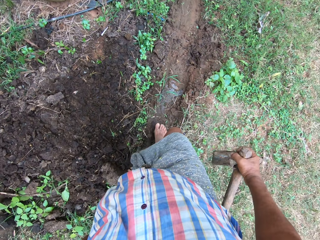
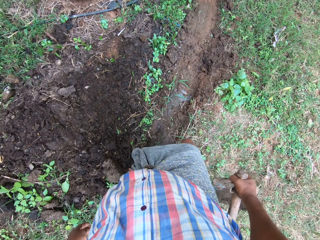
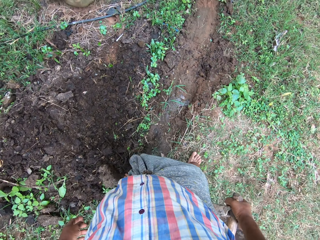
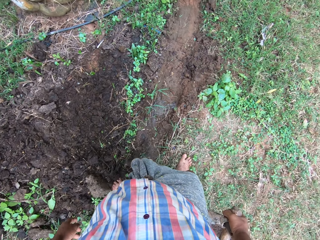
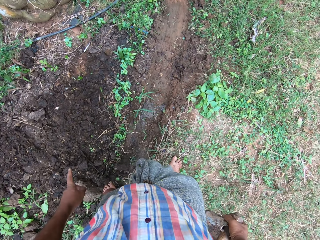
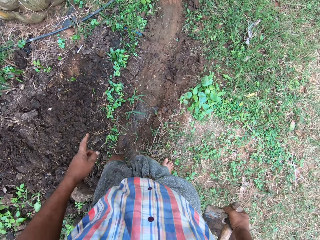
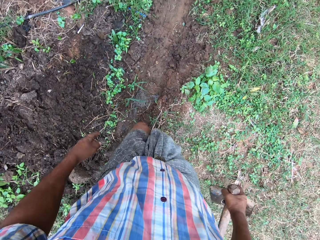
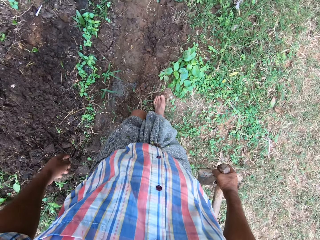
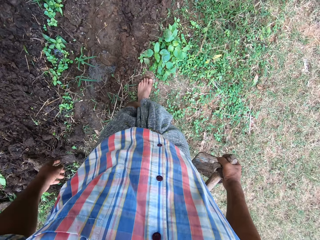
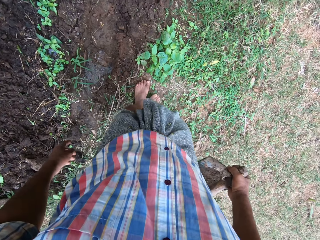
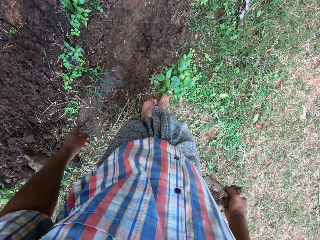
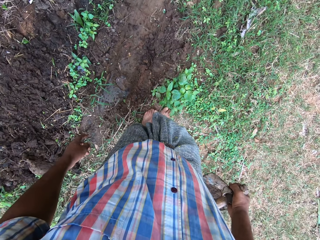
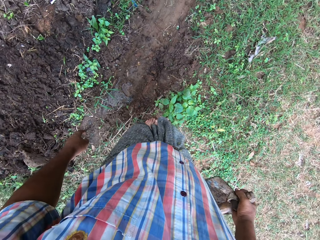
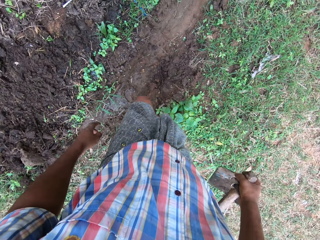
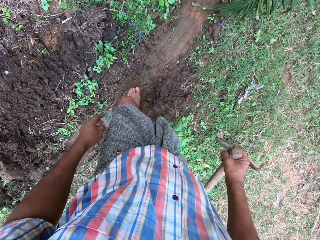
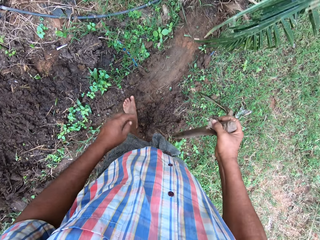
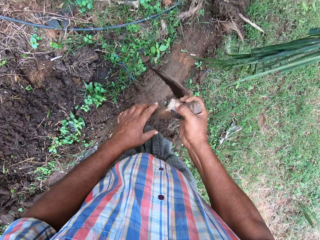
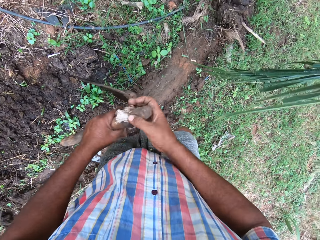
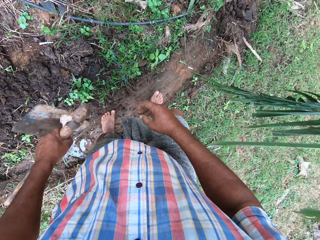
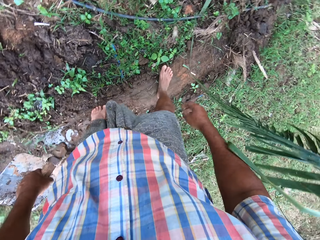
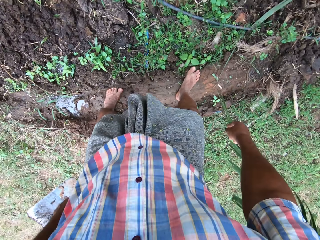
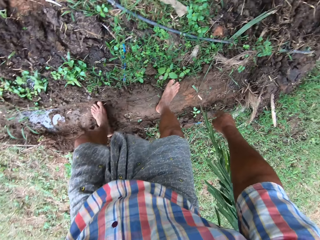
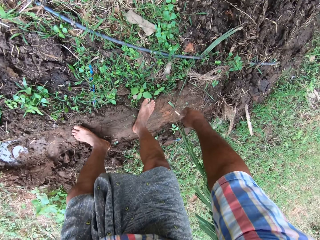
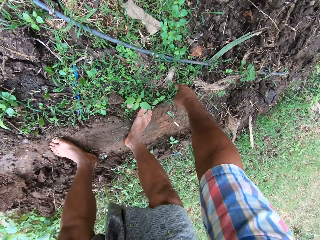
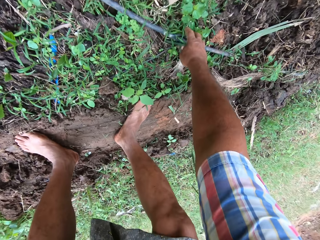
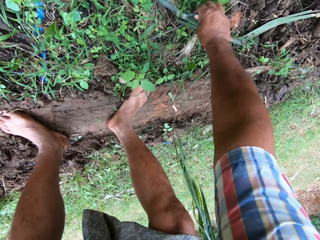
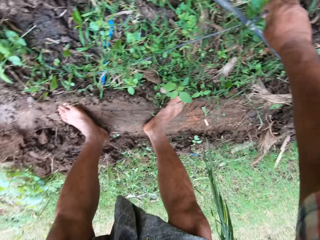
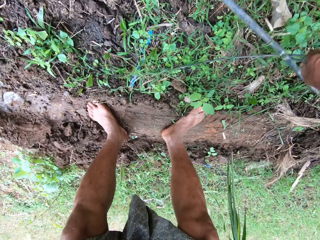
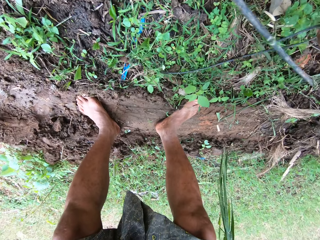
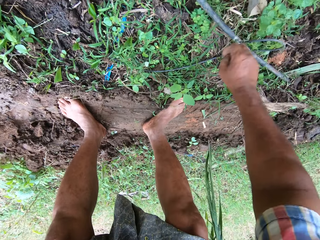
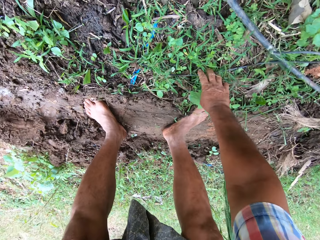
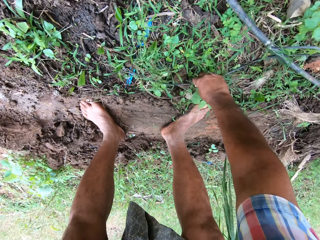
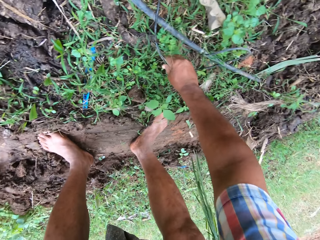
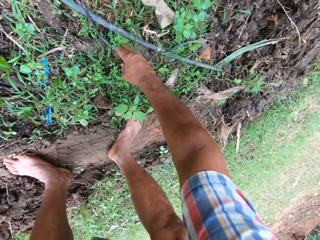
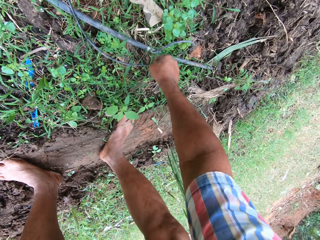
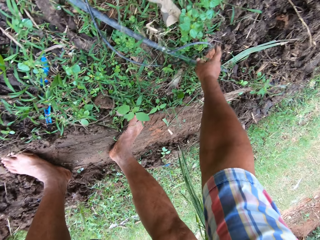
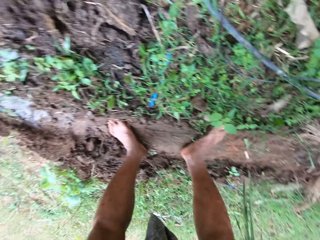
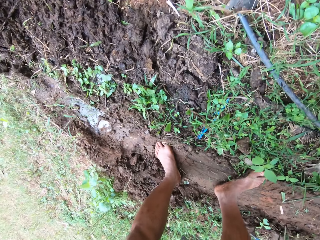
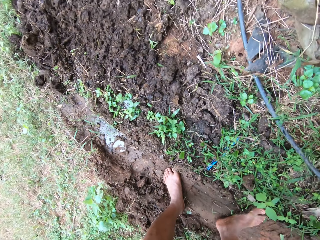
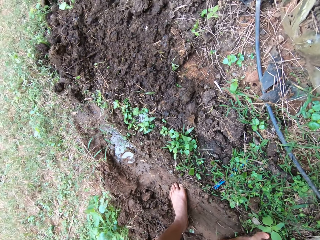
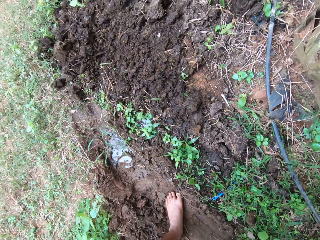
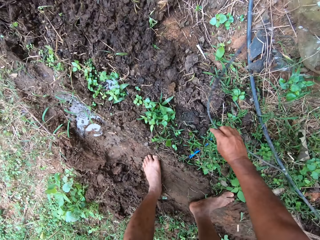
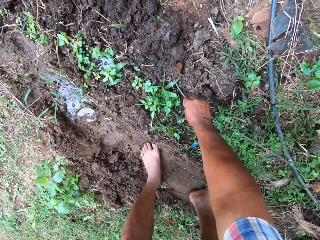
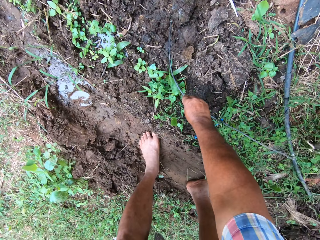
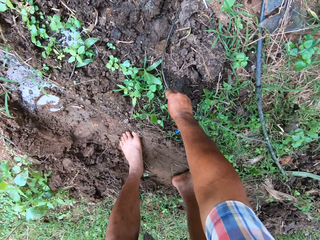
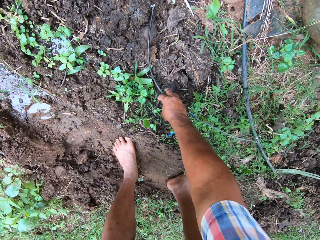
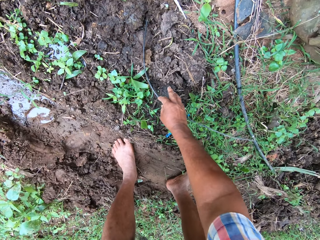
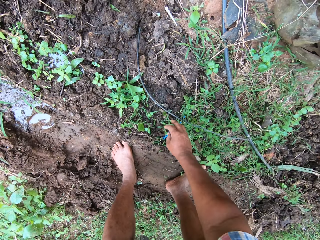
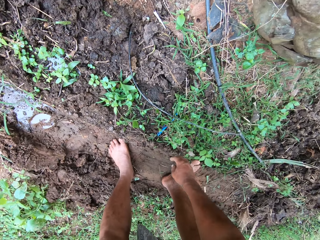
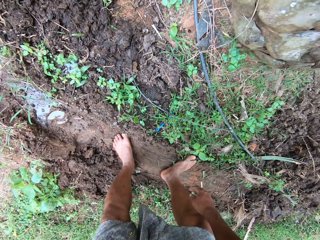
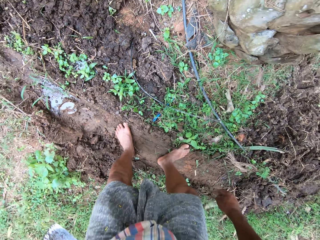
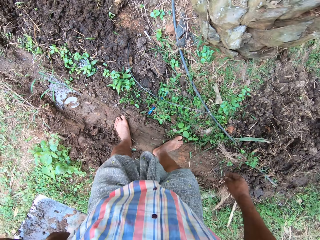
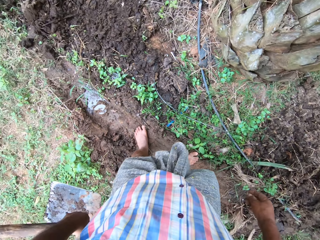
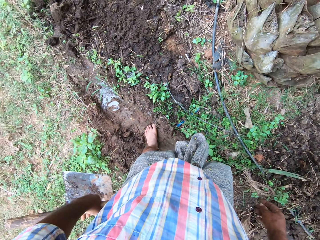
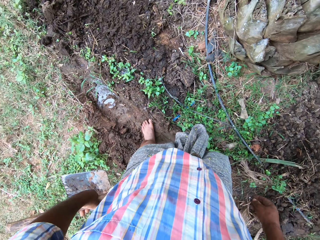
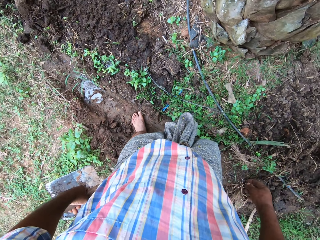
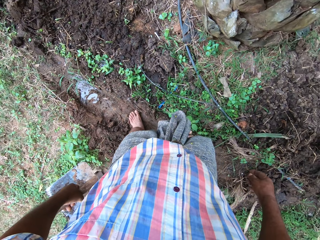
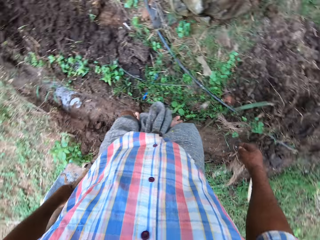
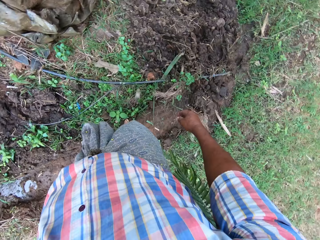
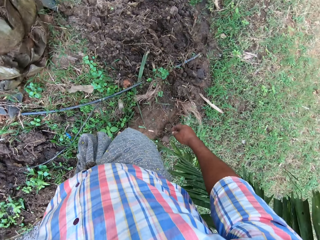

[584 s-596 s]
The camera wearer walks around the farmland. He switches a hoe to the other hand. He adjusts a cable on the floor with his hand. He moves a pipe.

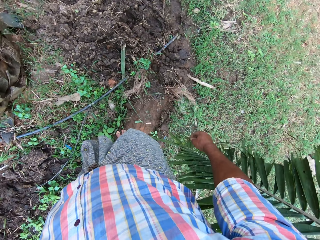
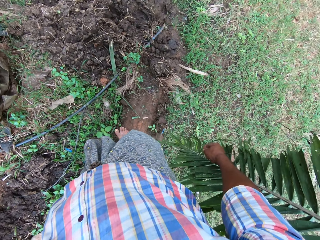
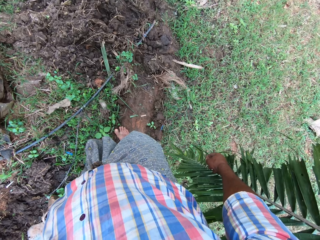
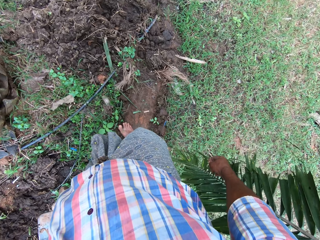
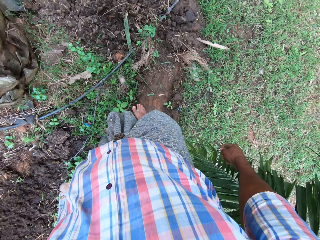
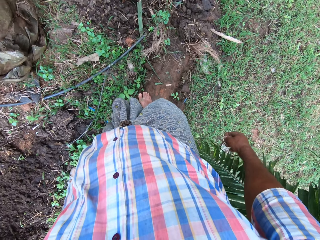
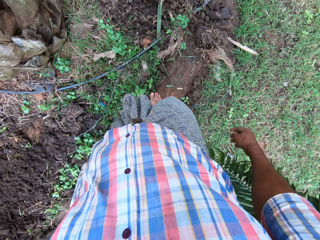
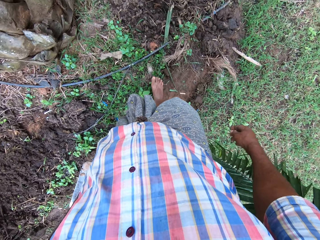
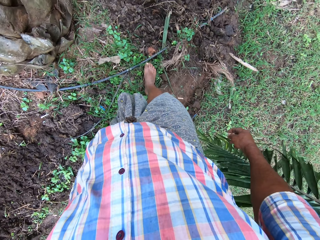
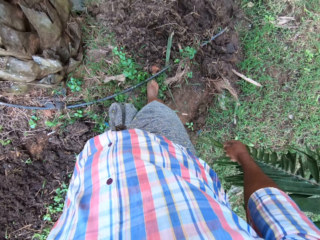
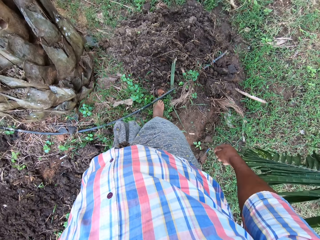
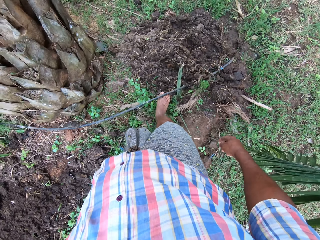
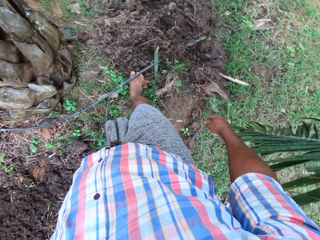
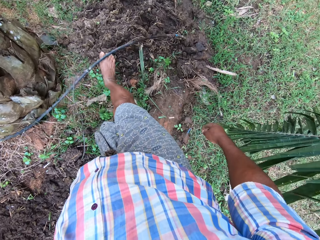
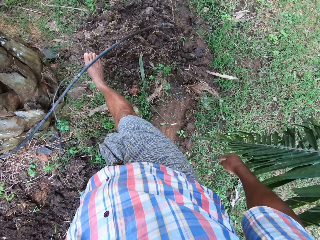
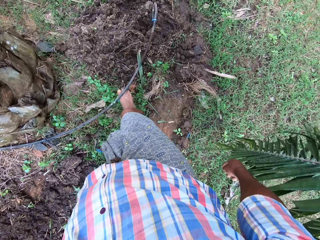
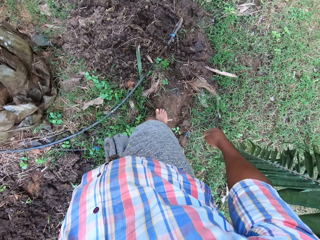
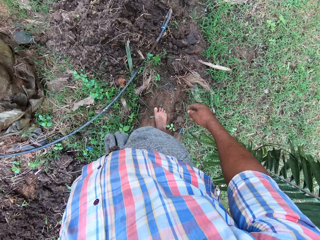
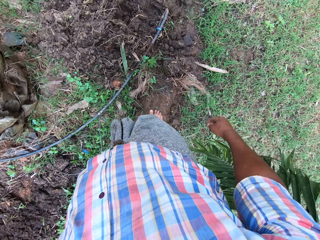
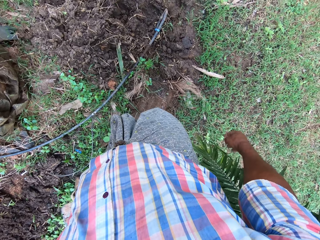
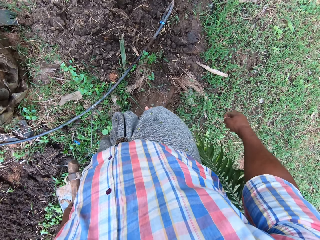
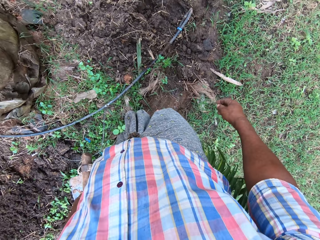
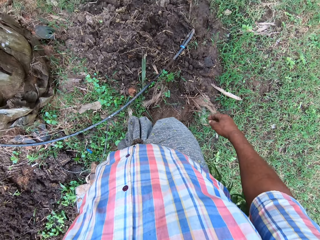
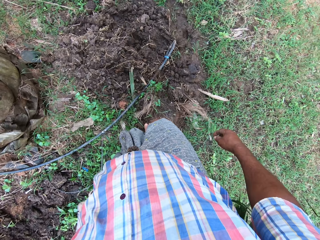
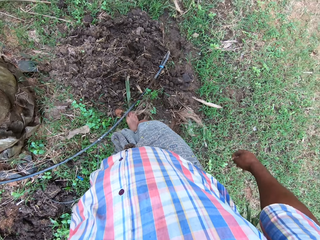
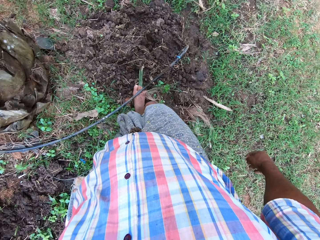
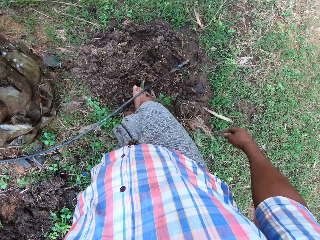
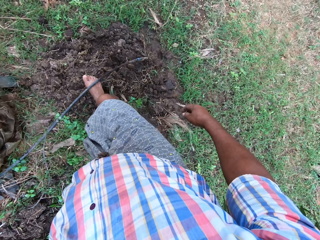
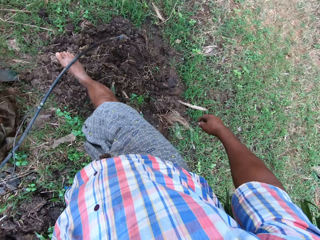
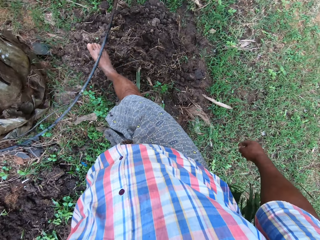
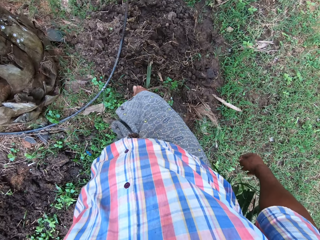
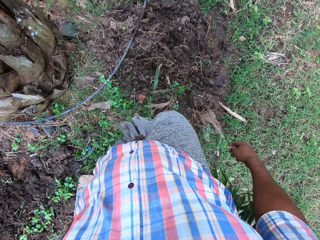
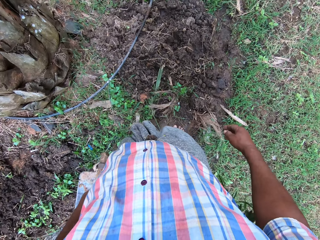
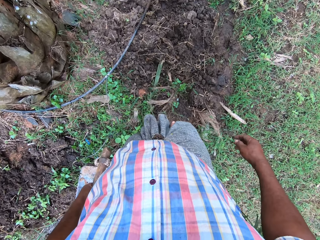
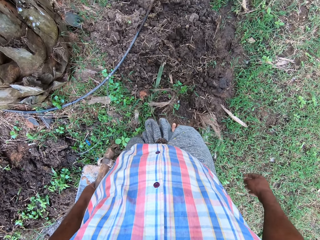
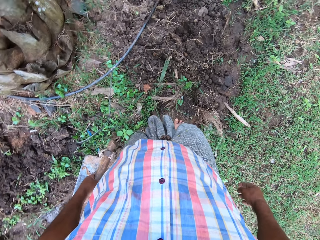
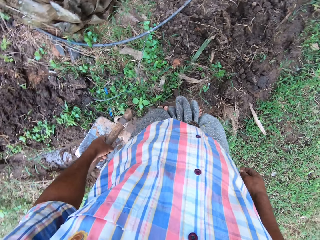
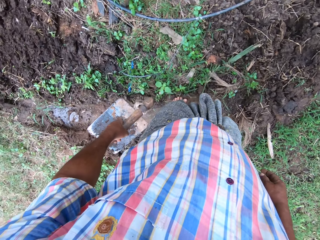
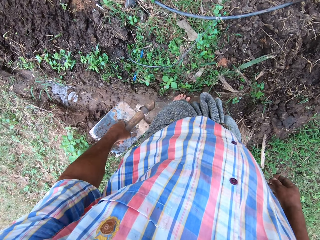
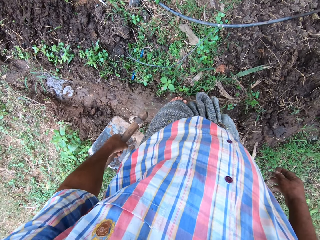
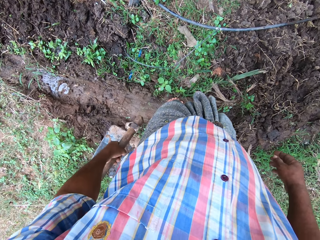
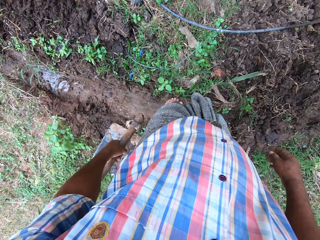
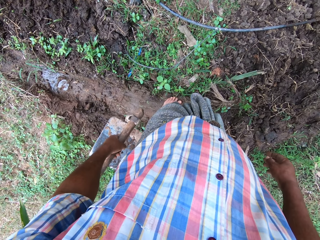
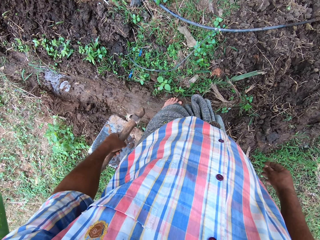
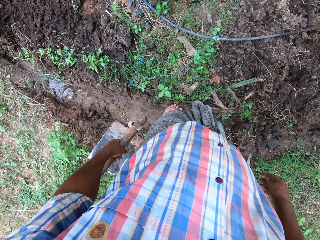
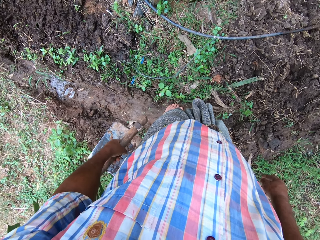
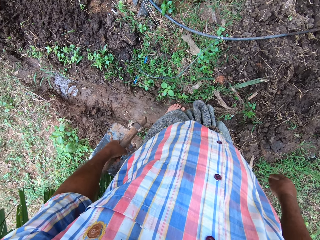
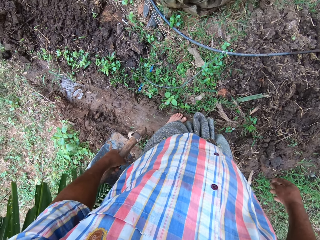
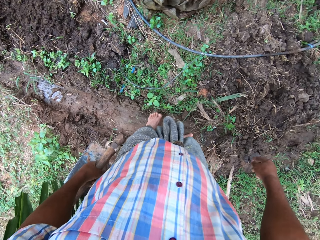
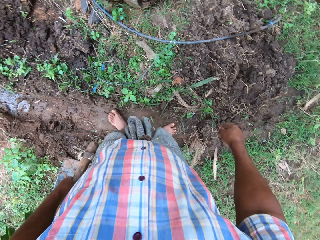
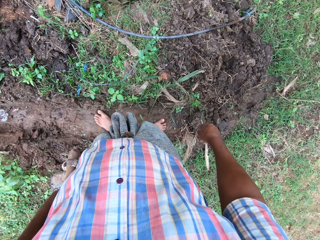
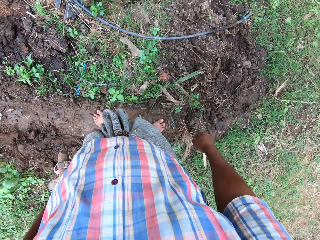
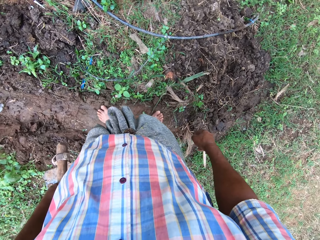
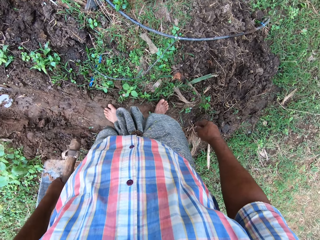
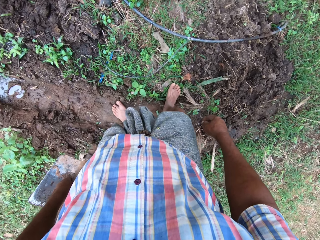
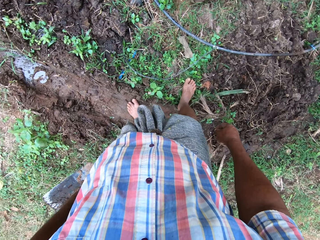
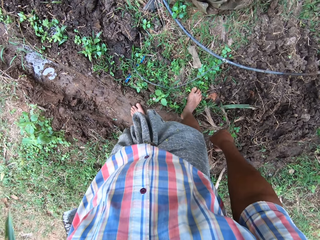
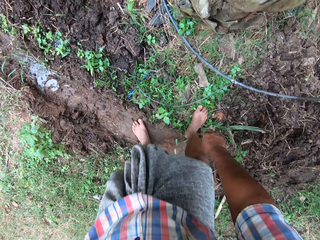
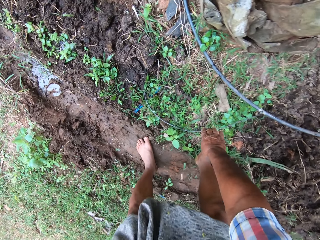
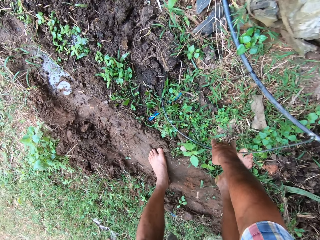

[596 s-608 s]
The camera wearer lifts a pipe with a leg. He puts down the pipe. He lifts the pipe with a leg. He adjusts a cable on the floor with his leg. He puts down the pipe. He looks around.
